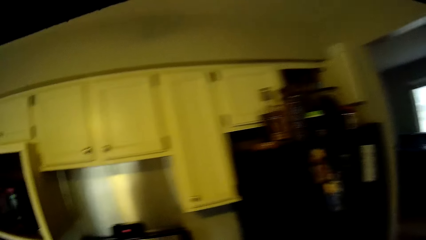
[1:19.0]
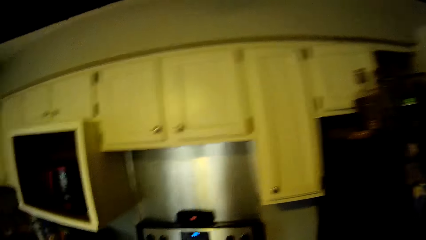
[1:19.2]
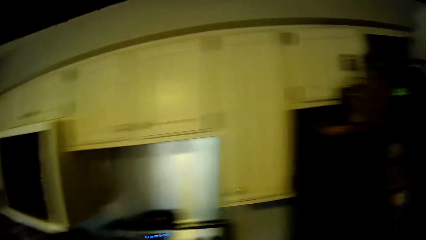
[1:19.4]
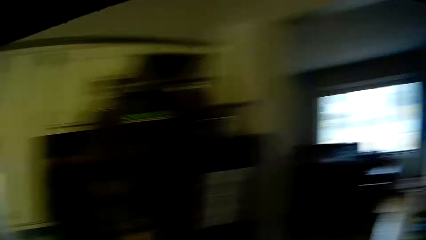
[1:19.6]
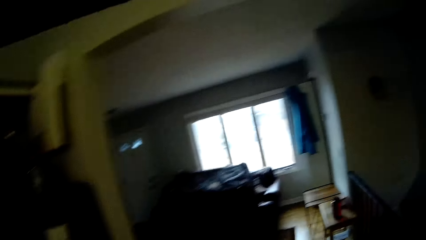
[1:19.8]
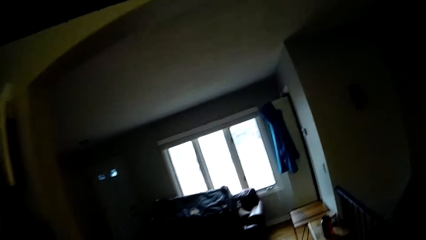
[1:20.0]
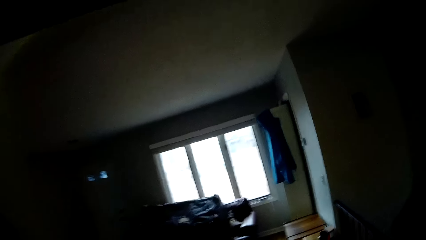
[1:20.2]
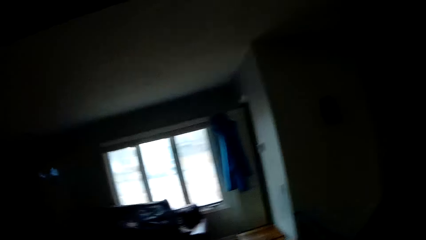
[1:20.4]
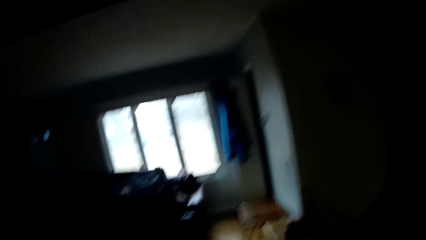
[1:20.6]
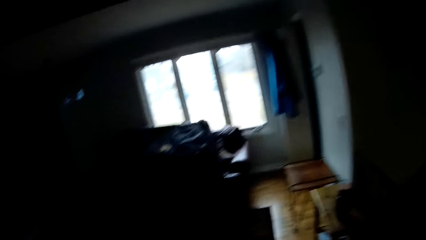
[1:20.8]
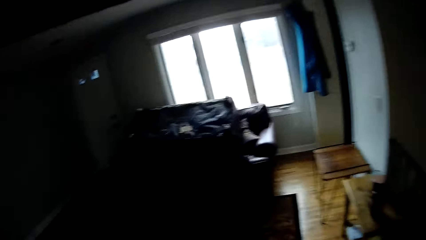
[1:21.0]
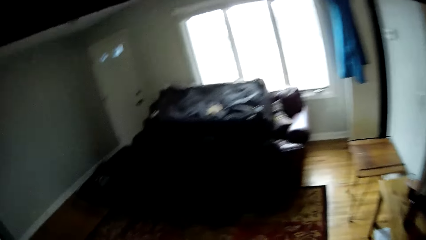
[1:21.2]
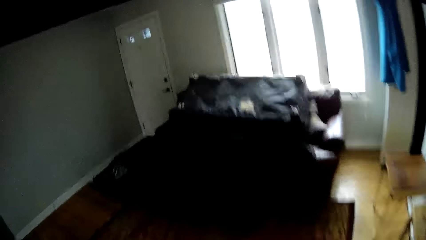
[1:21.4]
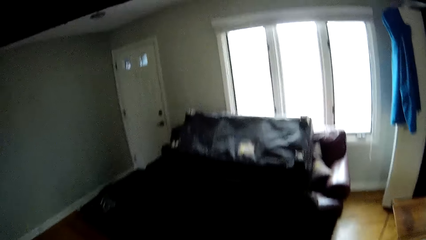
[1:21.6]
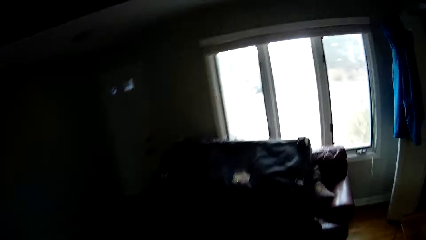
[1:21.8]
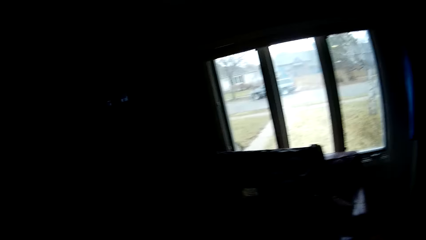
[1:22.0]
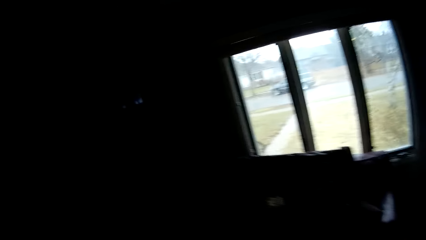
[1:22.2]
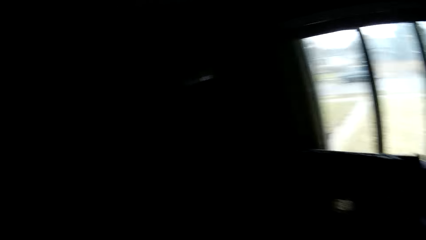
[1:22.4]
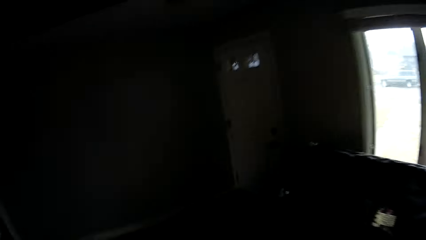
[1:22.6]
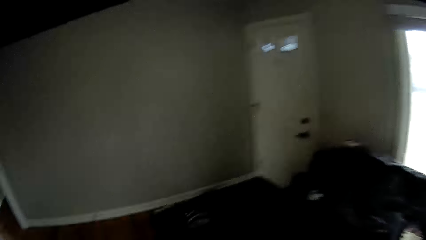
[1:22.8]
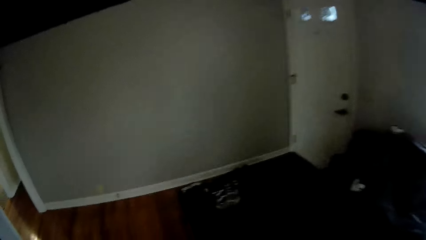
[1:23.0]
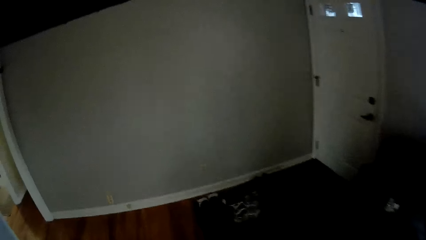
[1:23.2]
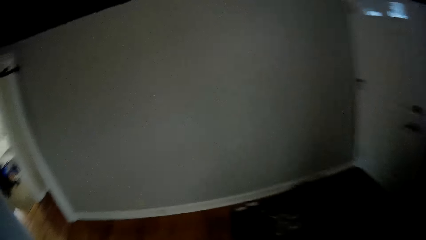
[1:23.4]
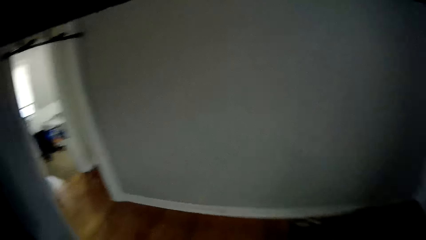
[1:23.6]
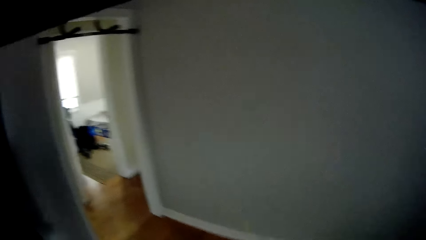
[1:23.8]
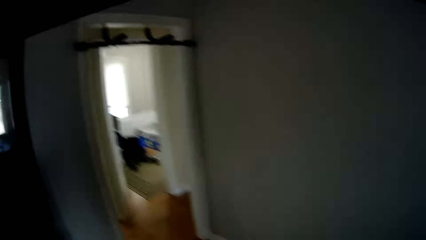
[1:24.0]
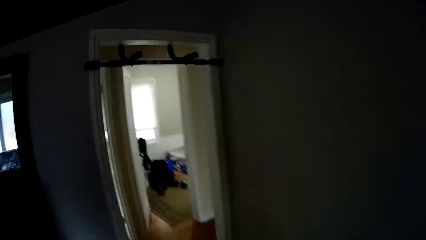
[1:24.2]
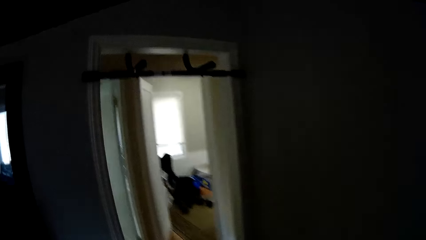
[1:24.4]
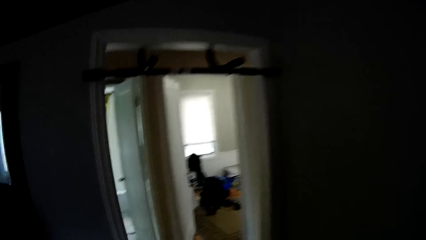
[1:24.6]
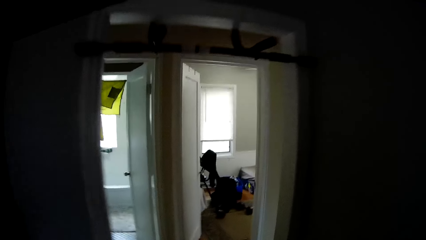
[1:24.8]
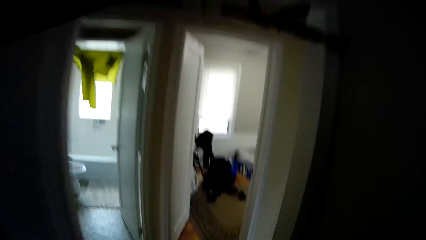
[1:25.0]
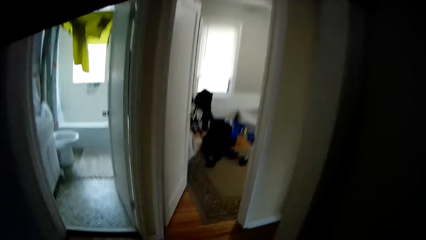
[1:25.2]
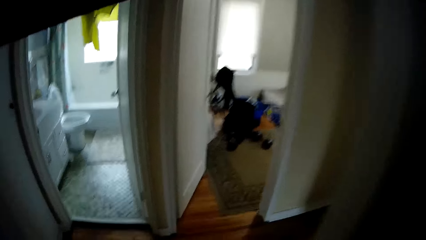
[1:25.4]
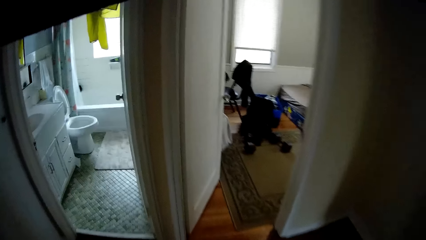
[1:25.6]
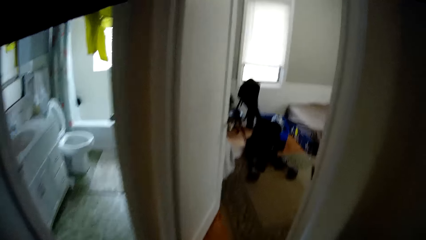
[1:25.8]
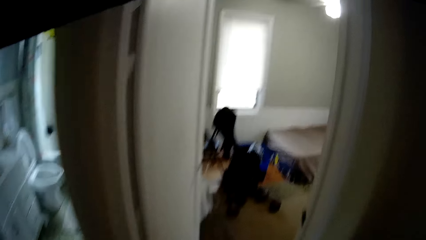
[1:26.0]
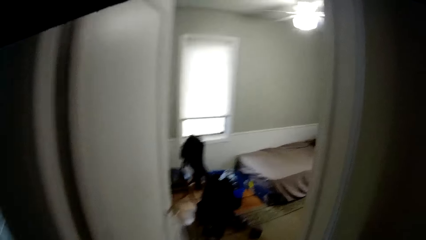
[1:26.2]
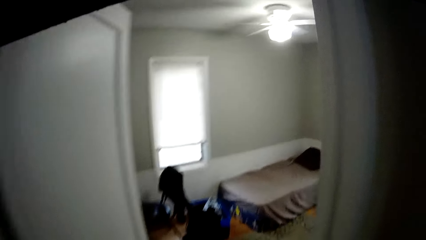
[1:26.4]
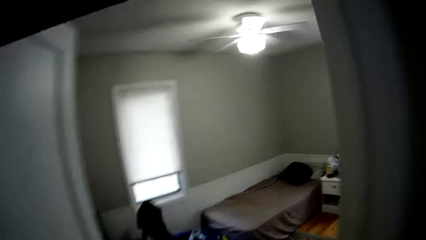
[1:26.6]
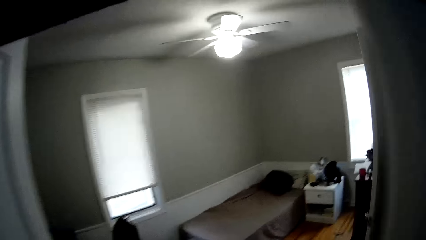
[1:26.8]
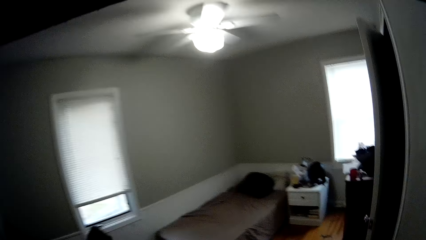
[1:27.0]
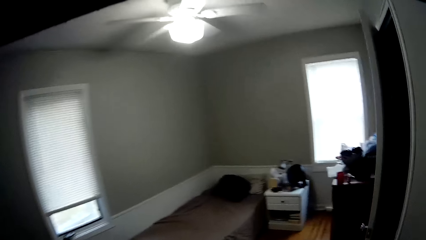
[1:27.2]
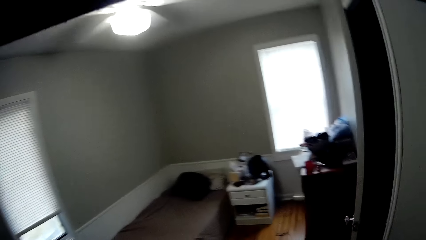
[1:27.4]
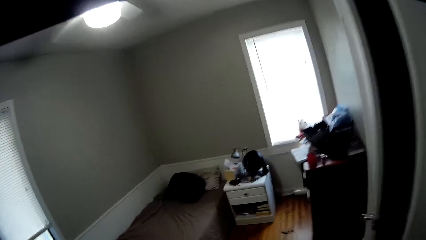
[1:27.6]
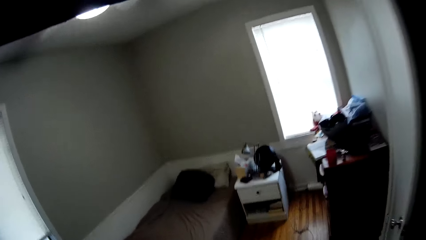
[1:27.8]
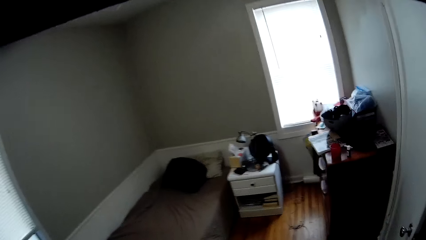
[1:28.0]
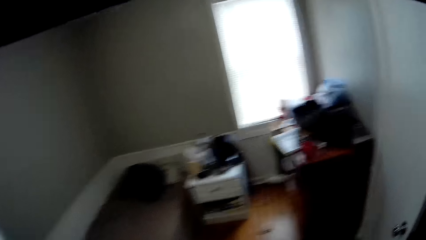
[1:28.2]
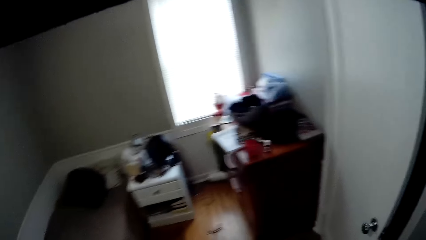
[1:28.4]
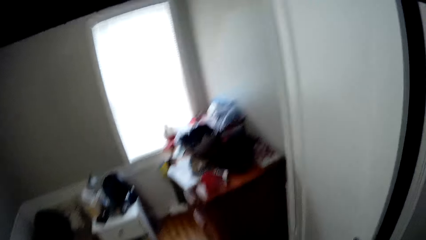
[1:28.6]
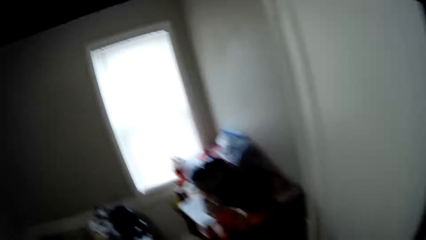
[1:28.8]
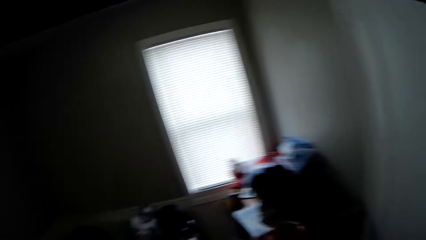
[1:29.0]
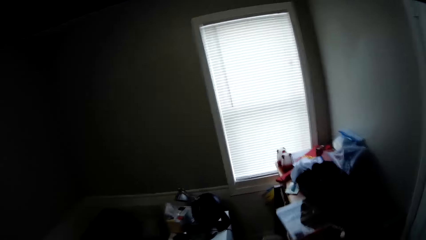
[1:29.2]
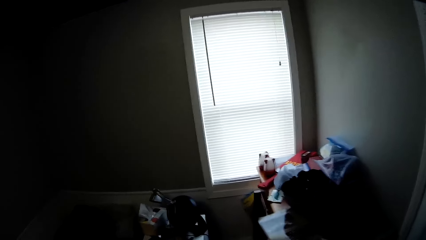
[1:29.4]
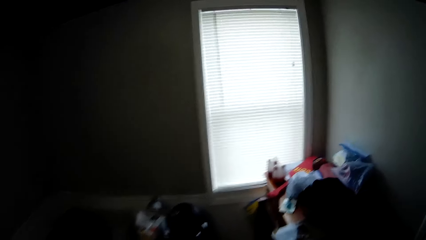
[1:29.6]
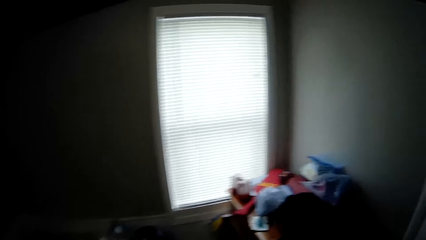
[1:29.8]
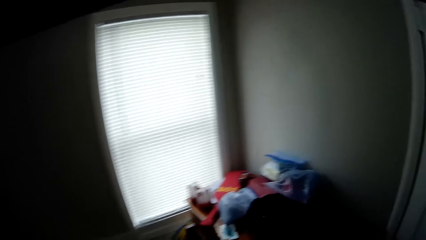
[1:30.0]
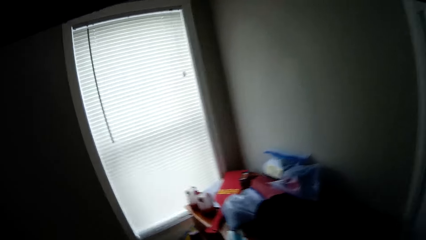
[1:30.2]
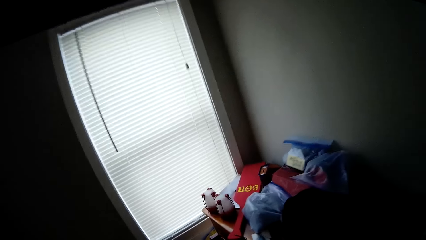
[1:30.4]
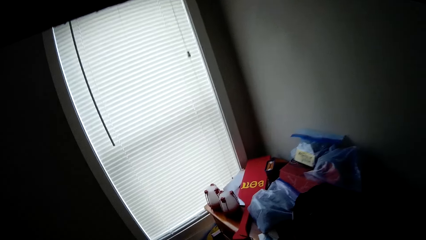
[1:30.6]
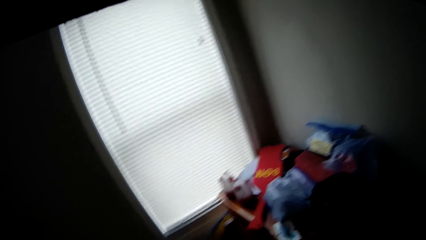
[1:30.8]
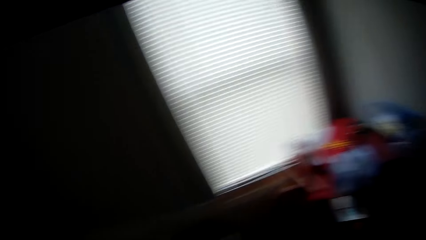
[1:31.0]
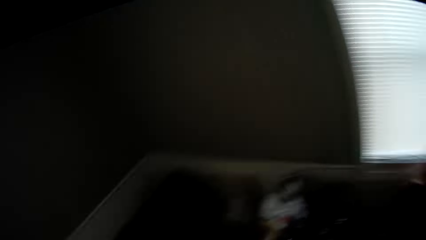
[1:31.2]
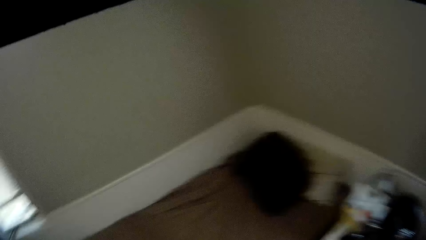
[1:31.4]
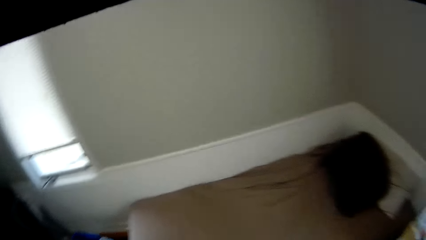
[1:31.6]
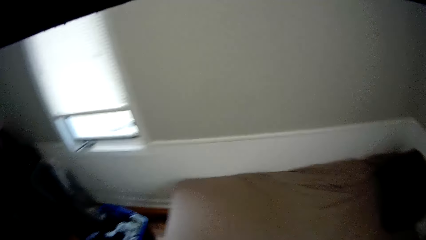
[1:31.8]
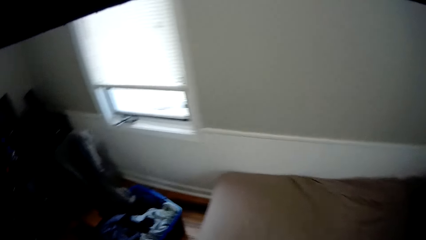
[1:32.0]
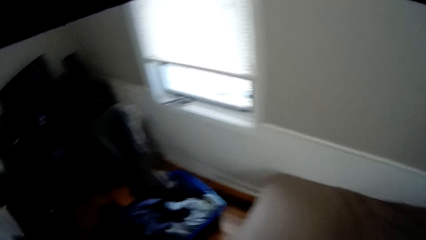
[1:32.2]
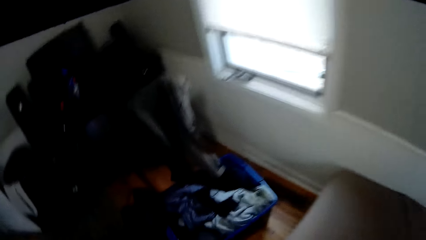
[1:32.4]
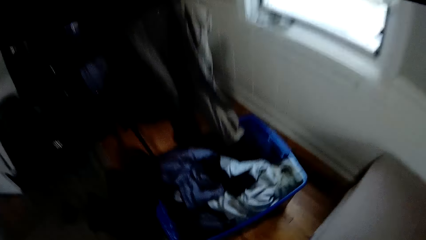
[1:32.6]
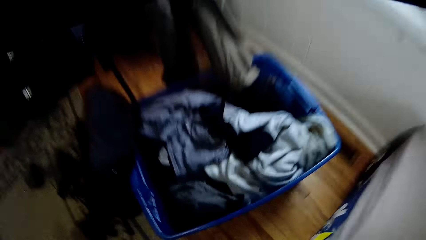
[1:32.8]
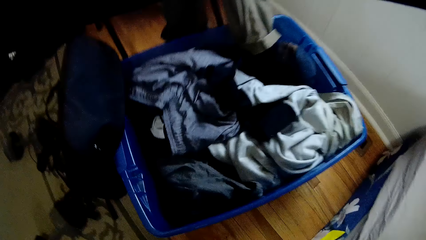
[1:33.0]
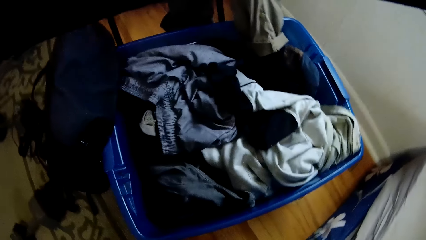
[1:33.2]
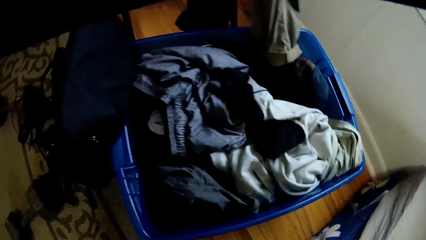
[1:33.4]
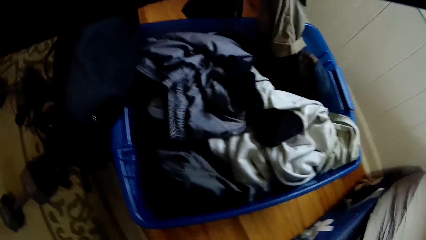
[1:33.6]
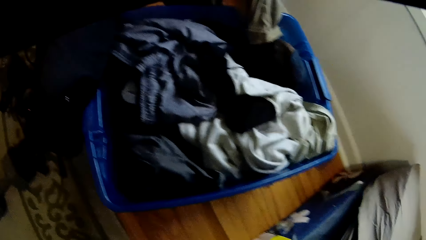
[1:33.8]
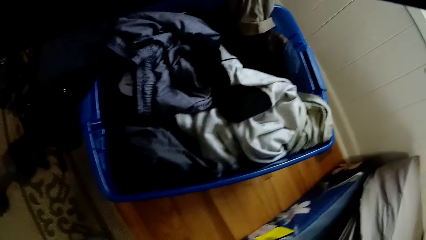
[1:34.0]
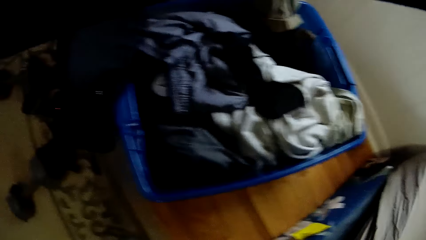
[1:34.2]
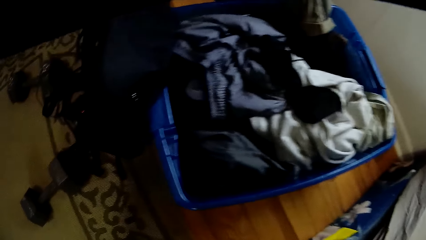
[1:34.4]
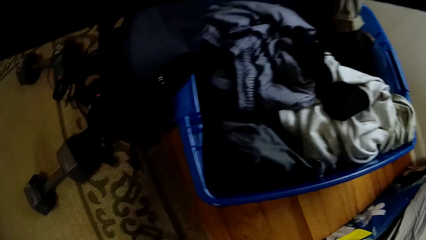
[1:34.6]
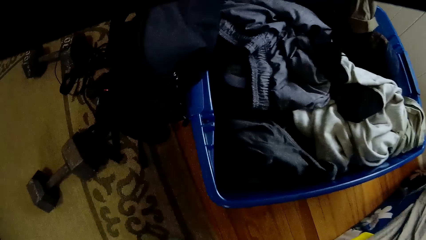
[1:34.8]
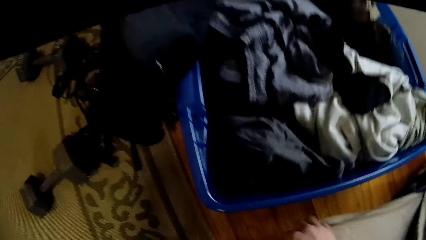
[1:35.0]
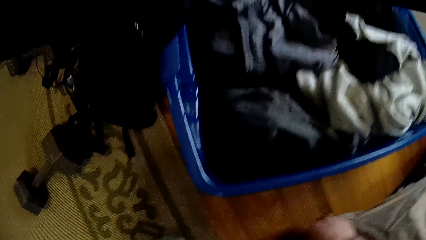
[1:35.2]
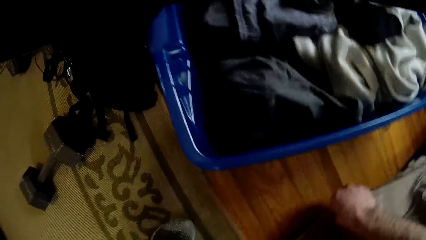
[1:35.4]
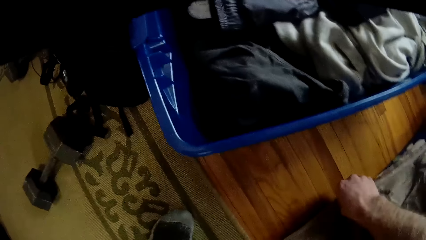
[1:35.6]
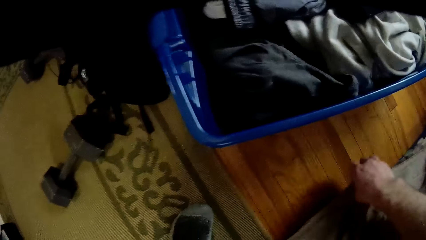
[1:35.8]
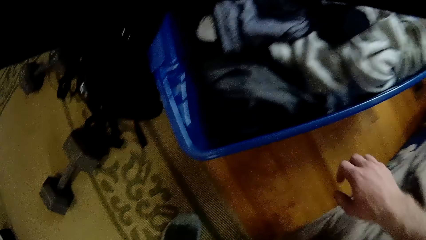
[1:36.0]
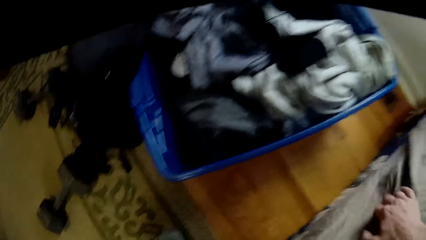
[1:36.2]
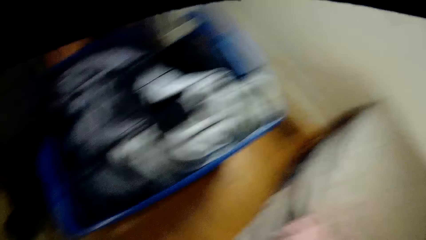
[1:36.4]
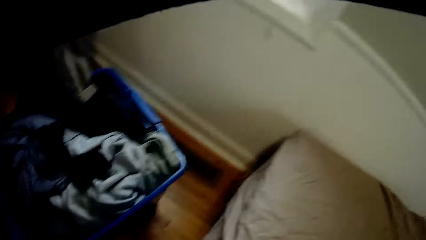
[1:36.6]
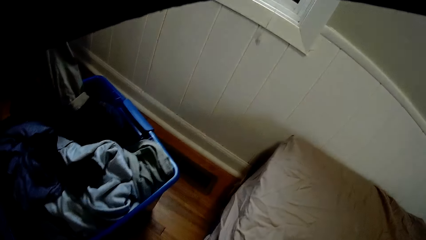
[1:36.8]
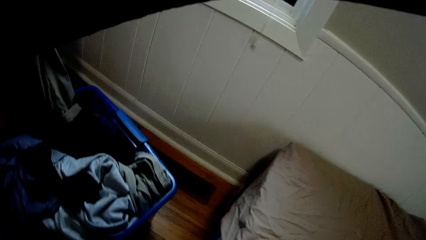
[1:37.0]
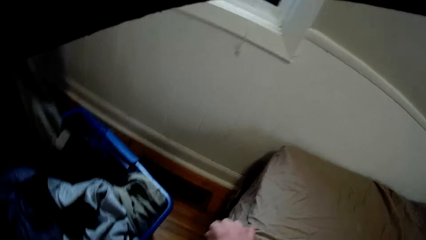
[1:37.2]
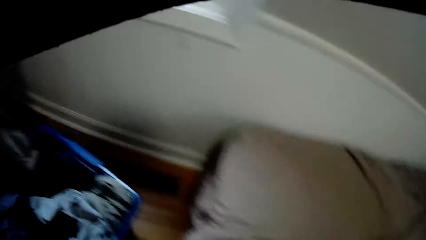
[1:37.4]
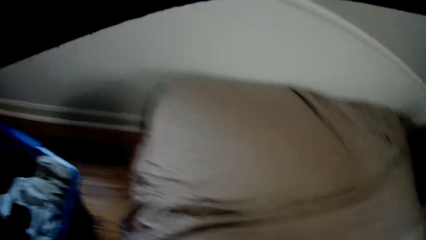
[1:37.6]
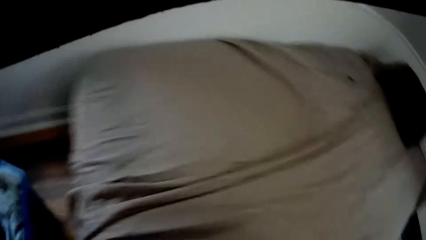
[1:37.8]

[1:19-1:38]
The camera wearer walks in the living room. They enter the bedroom. They look at the clothes. They make the bed.
